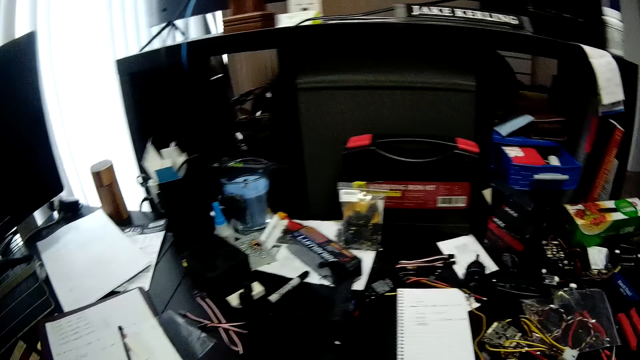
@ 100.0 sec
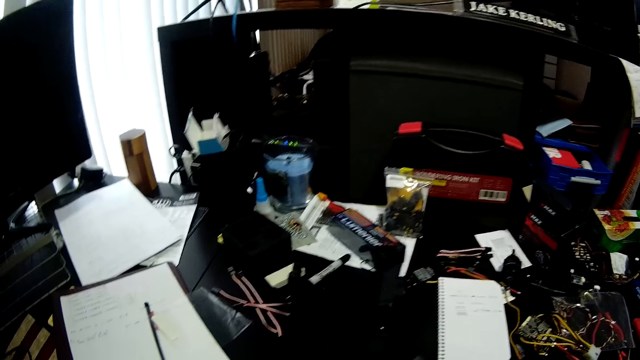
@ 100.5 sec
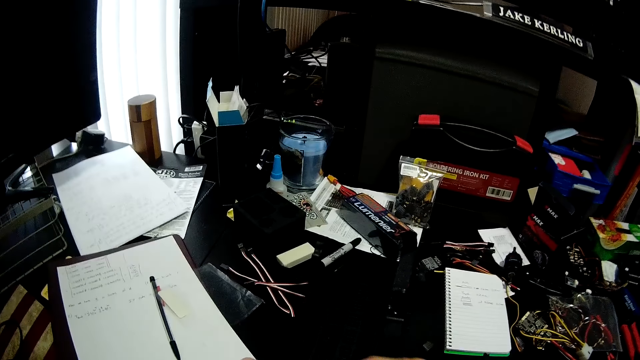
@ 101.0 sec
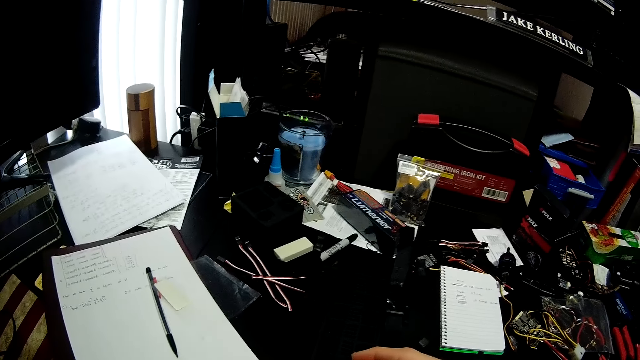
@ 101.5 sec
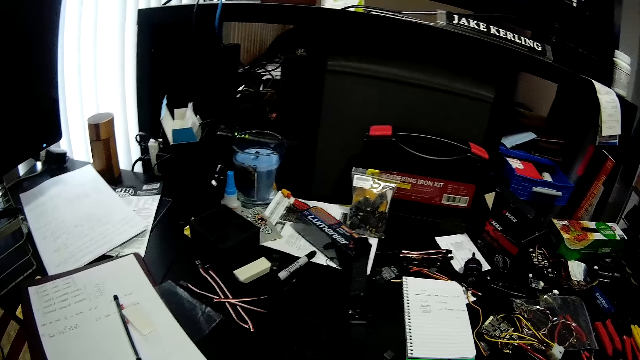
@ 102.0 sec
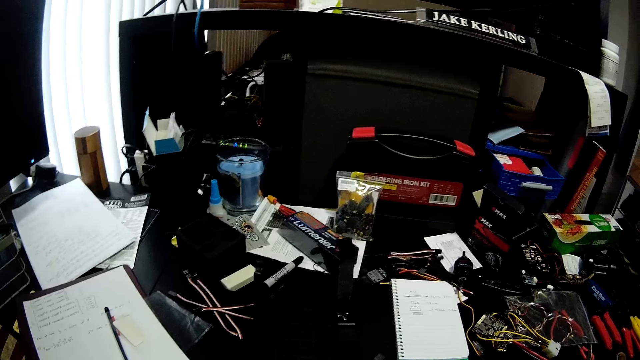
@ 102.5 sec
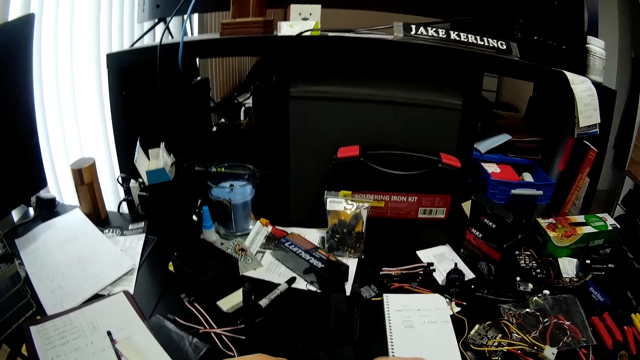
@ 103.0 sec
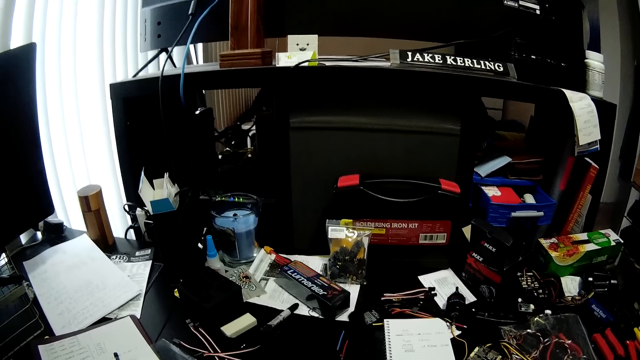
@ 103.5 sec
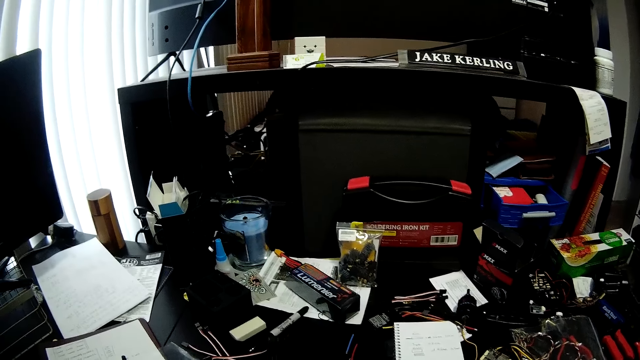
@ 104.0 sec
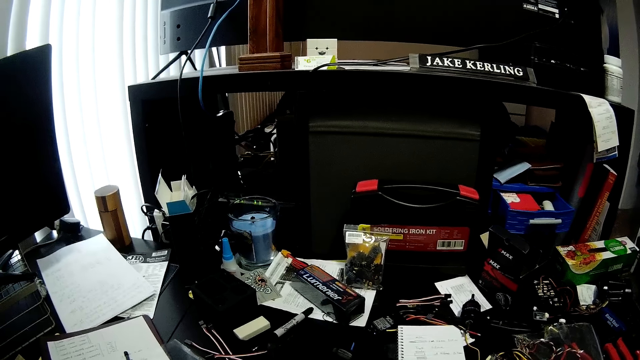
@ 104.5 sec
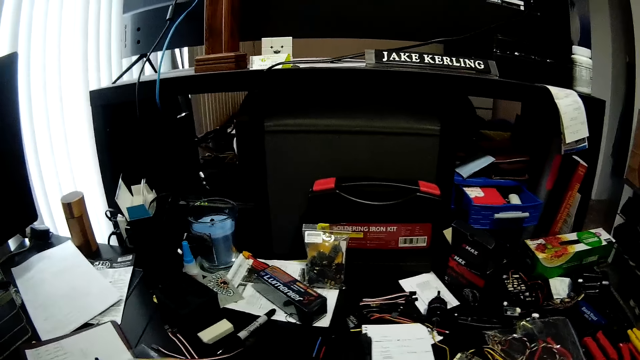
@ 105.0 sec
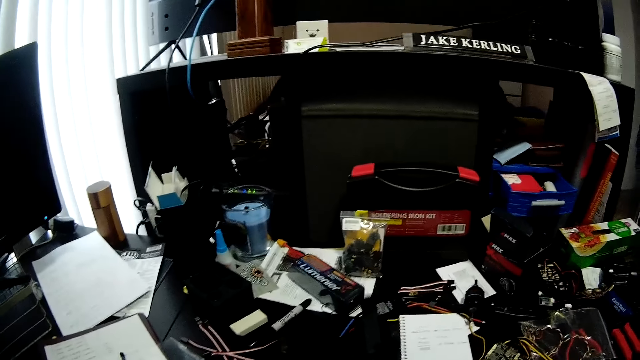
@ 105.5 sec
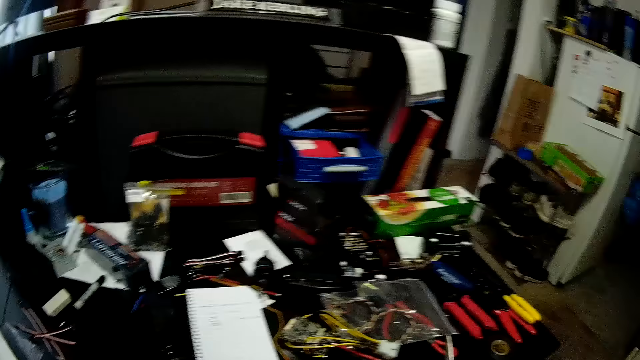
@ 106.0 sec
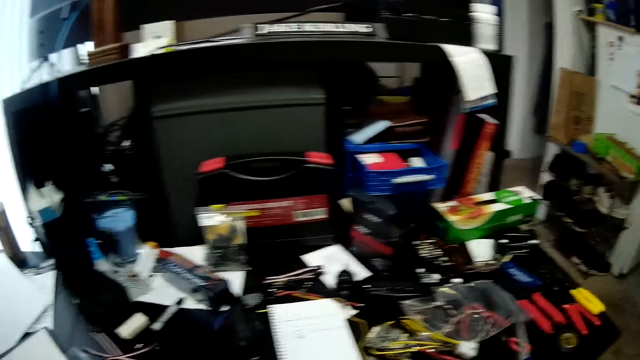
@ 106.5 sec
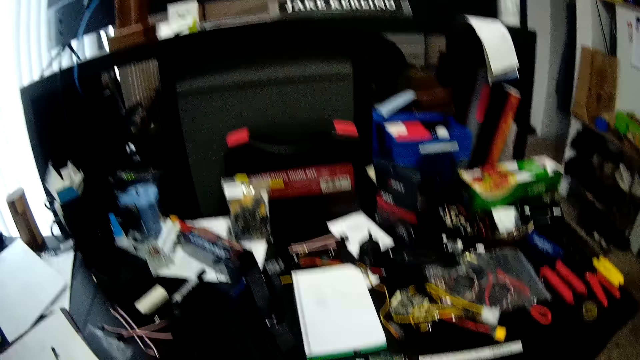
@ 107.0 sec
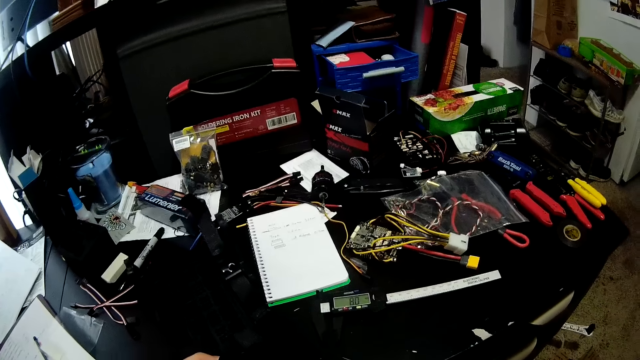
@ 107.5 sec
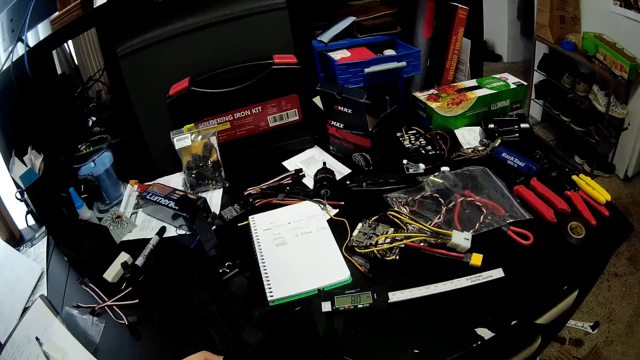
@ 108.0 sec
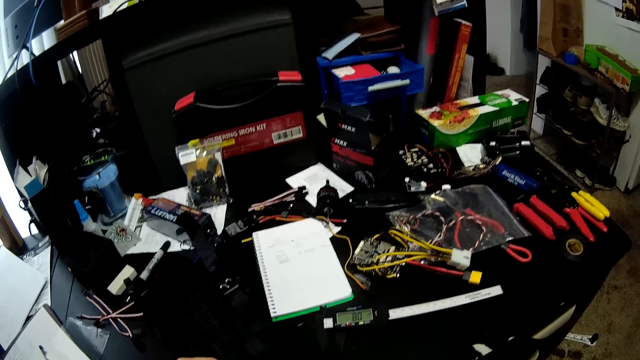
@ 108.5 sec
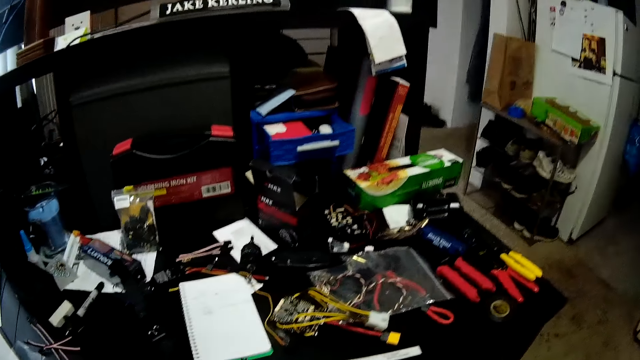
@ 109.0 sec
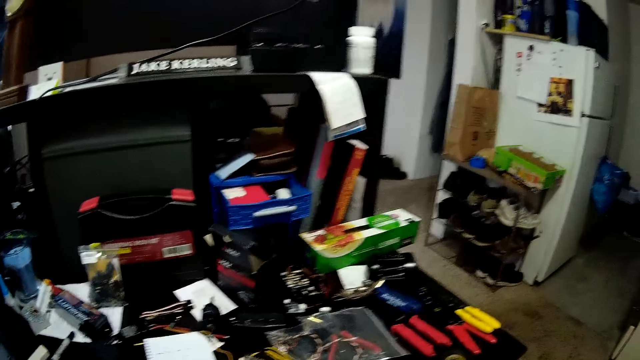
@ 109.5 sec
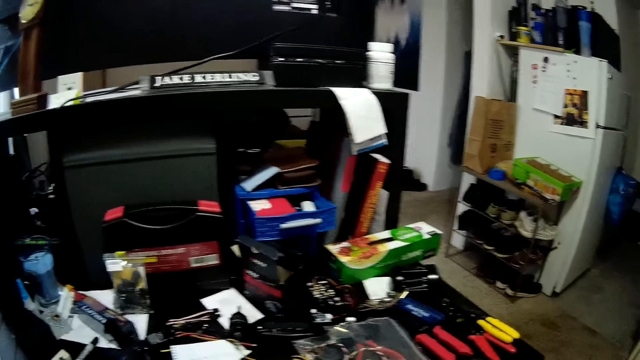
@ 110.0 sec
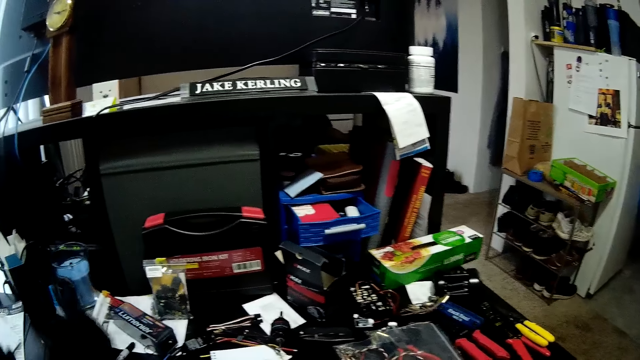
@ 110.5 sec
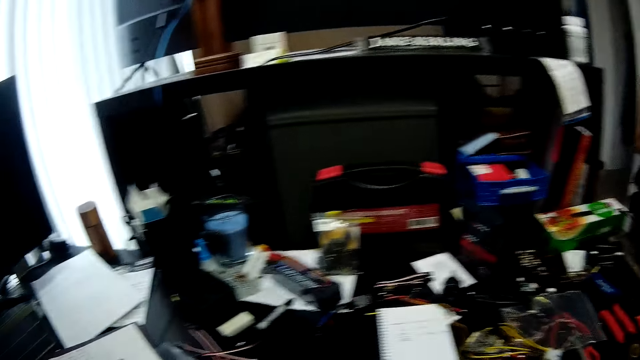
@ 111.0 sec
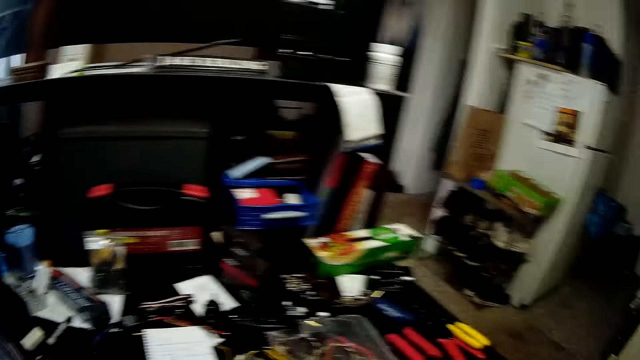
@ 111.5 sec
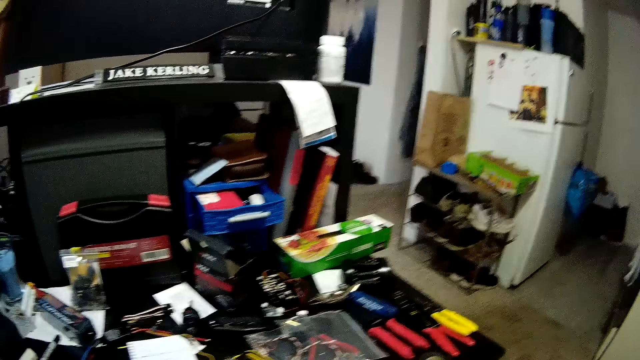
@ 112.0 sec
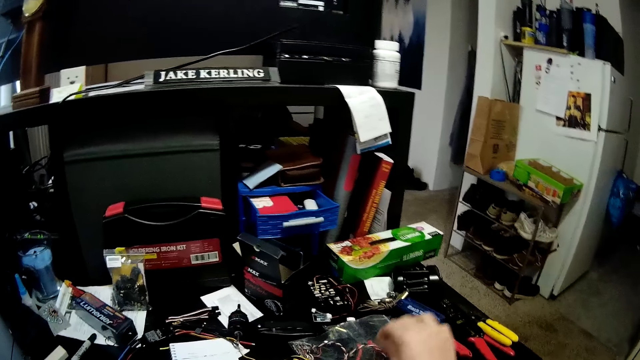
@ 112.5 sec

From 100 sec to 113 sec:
The camera wearer looks around. They hold something. They look around. They fix something on the table. They look around. They fix something on the table. They look around. They lift something upwards. They look around.

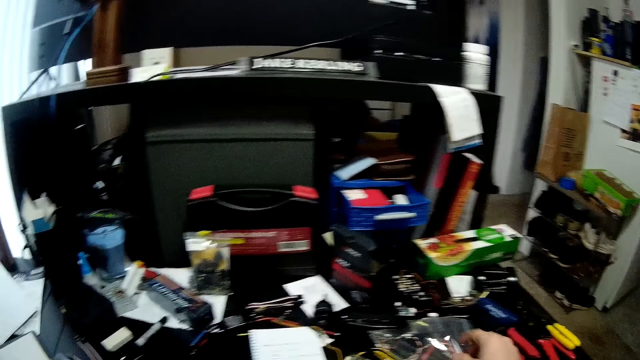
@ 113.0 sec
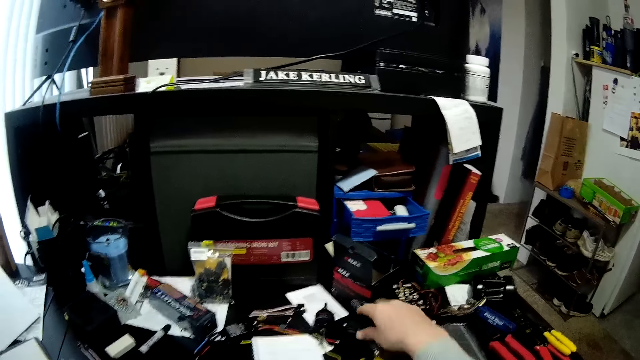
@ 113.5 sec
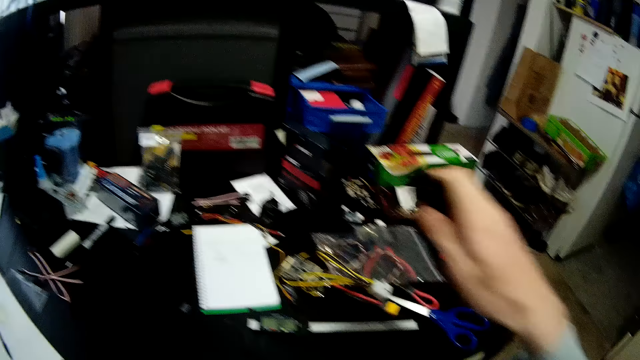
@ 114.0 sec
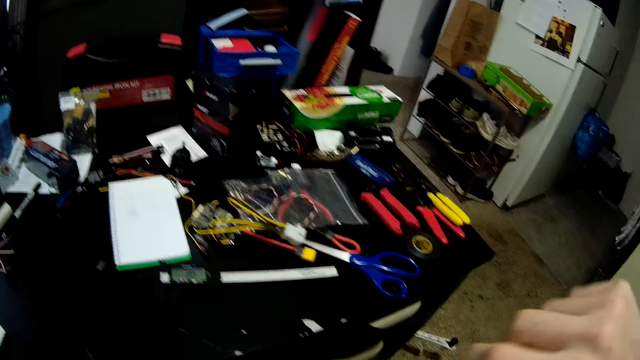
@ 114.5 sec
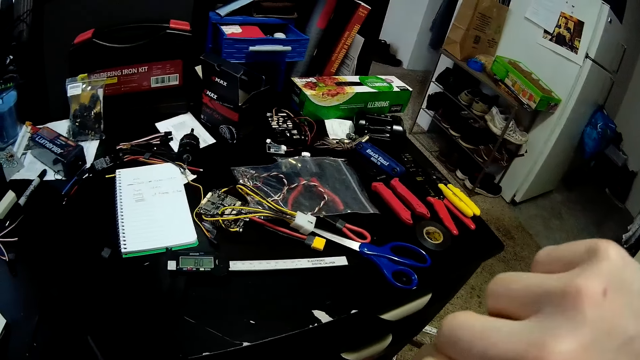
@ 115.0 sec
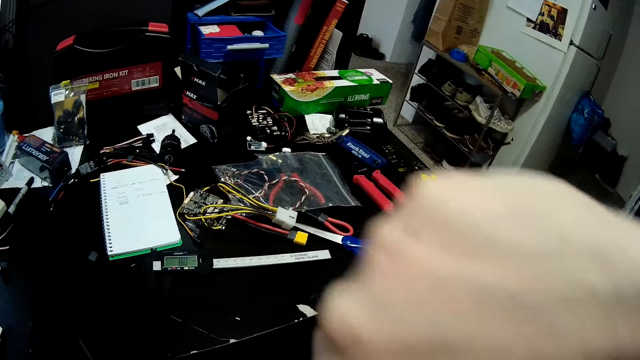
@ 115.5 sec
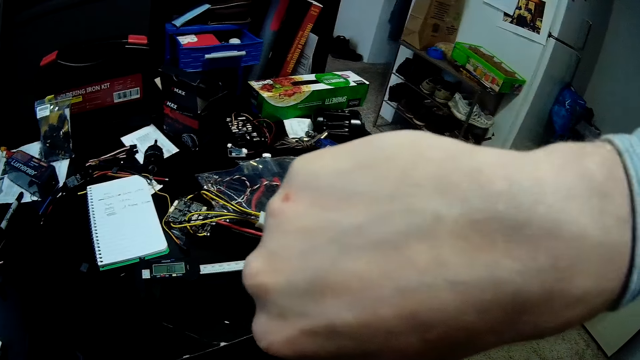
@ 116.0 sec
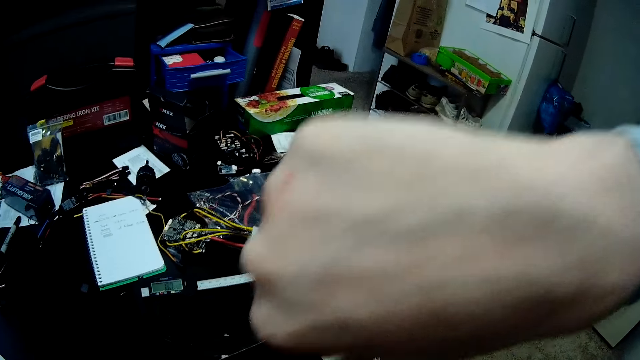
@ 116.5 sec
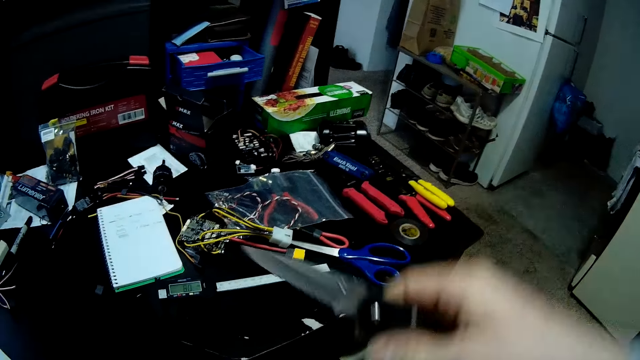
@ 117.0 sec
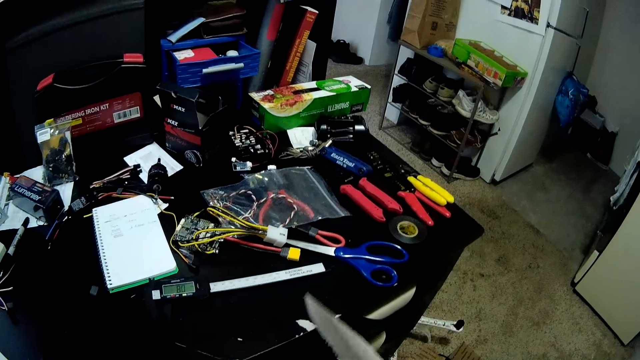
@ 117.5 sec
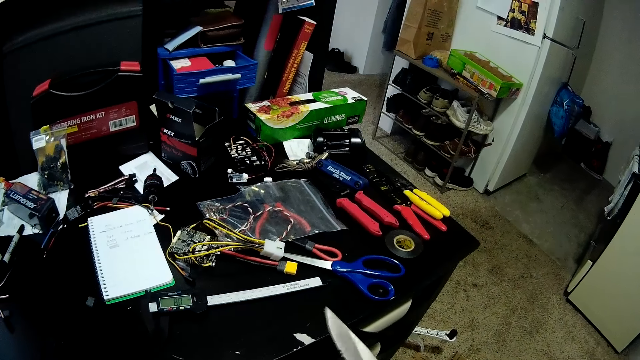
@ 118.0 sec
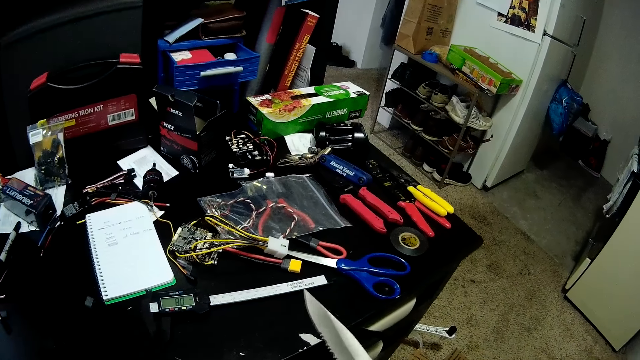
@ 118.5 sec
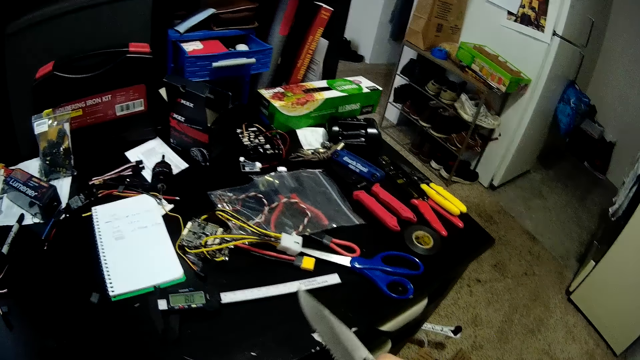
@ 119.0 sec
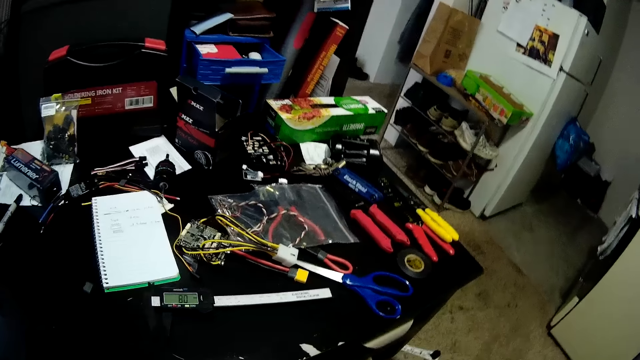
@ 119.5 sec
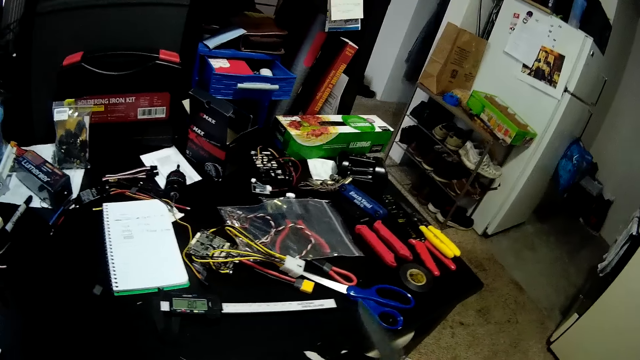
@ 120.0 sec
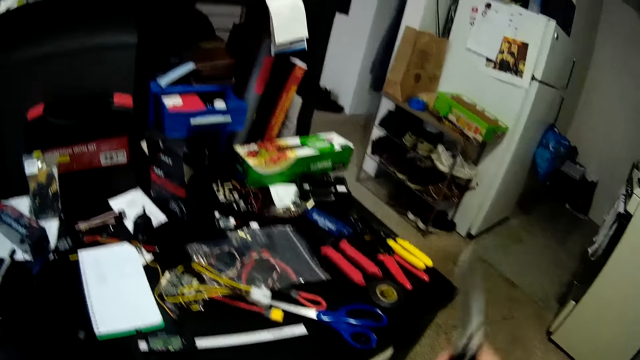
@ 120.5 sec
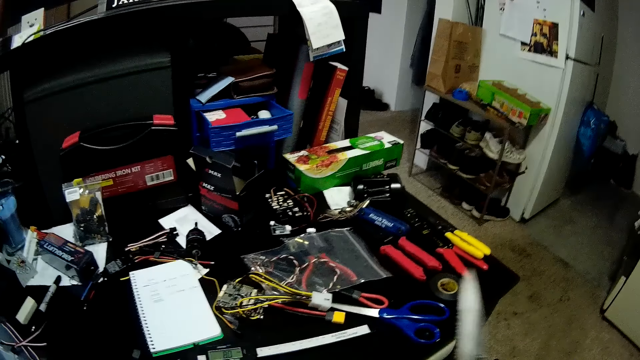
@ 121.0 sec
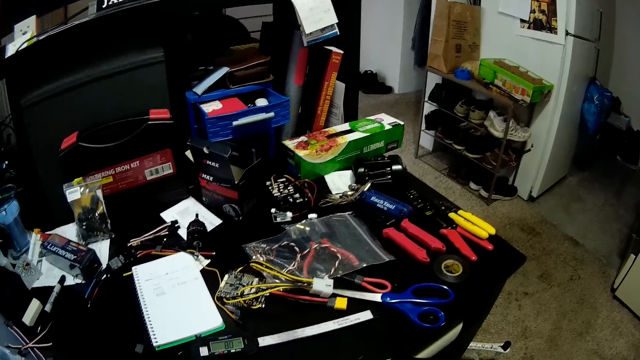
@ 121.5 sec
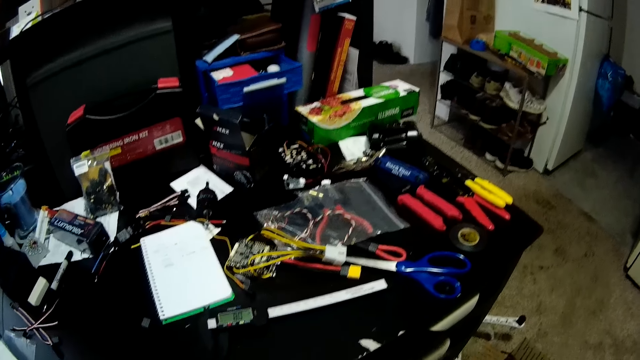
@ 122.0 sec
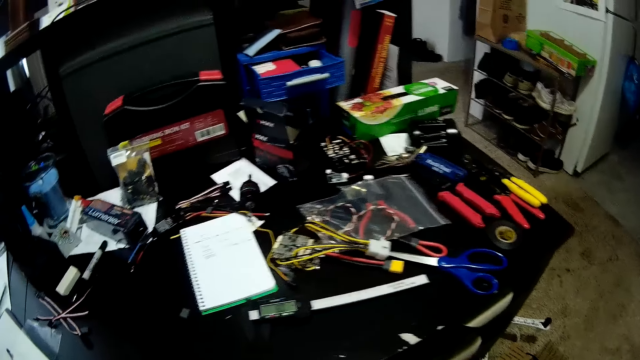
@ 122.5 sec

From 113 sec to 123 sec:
The camera wearer touches a zipper bag on the table. They pick up a pocket knife on the table. They fix something with the pocket knife. They use the knife. They fix something with their hand. They move the pocket knife around. They look around.
